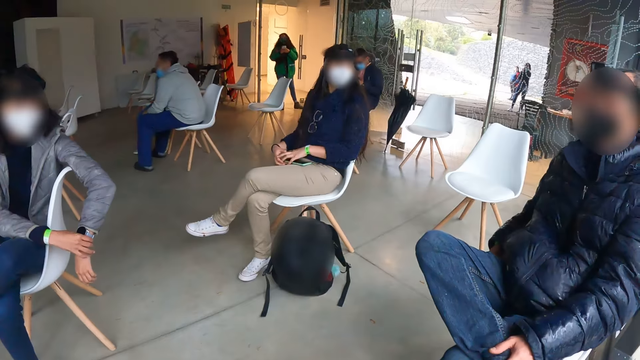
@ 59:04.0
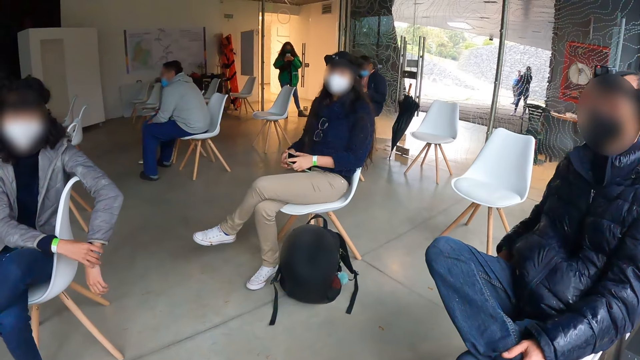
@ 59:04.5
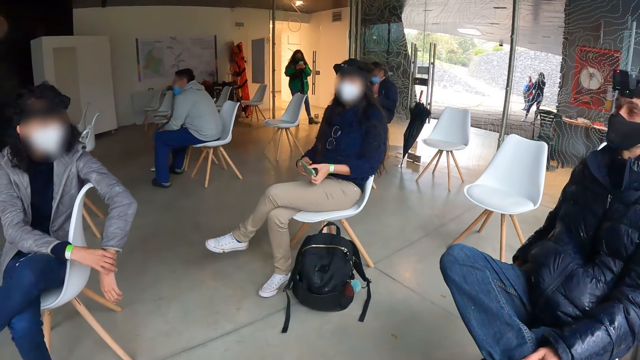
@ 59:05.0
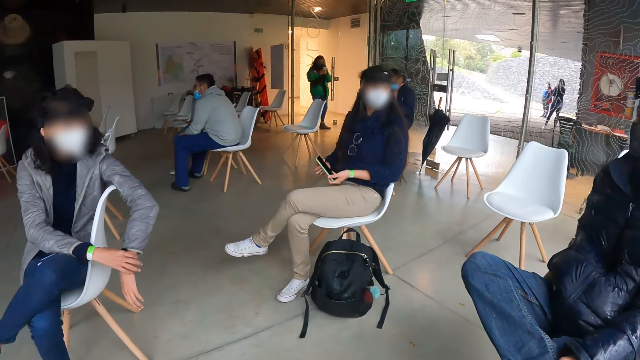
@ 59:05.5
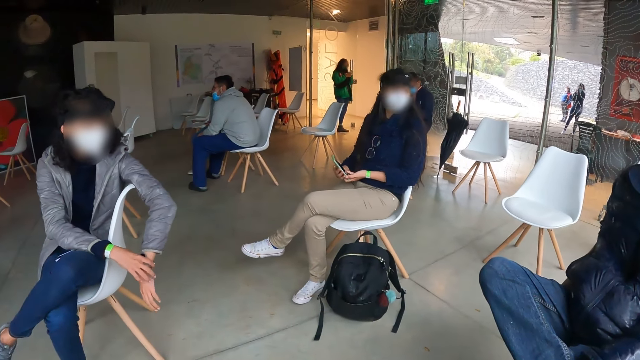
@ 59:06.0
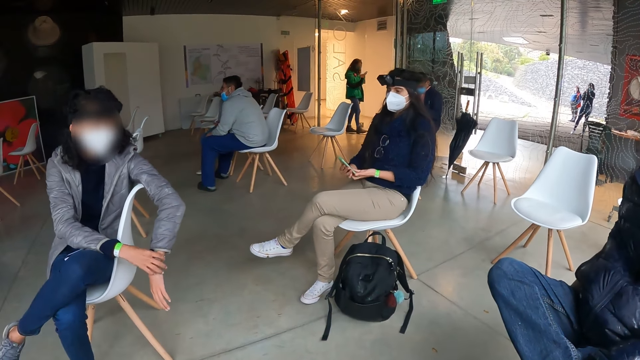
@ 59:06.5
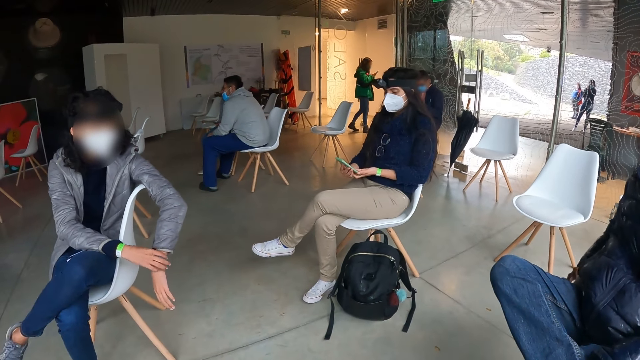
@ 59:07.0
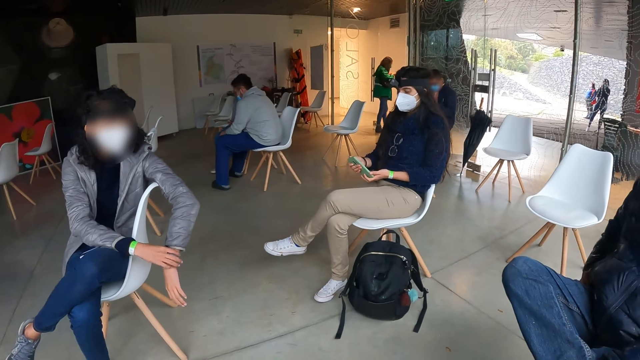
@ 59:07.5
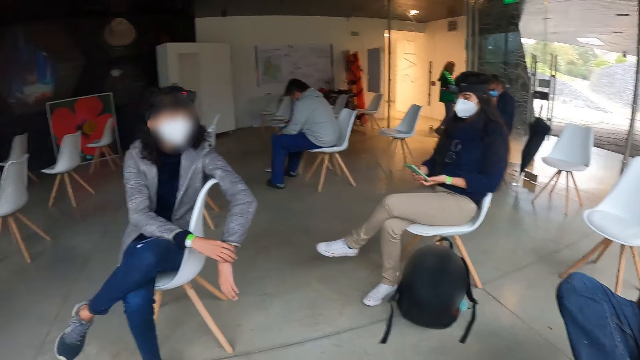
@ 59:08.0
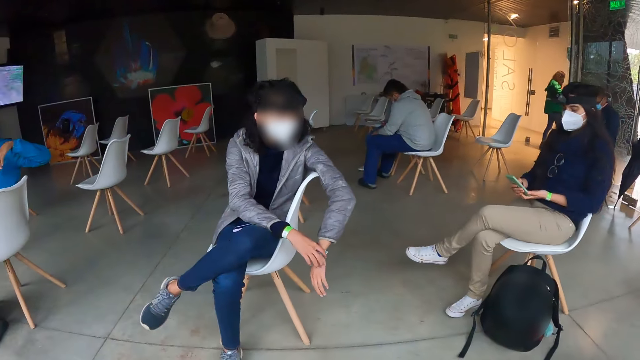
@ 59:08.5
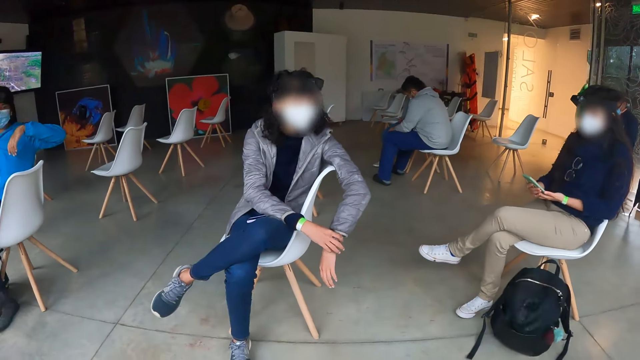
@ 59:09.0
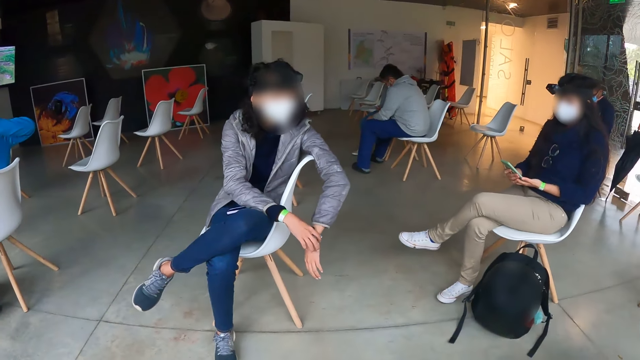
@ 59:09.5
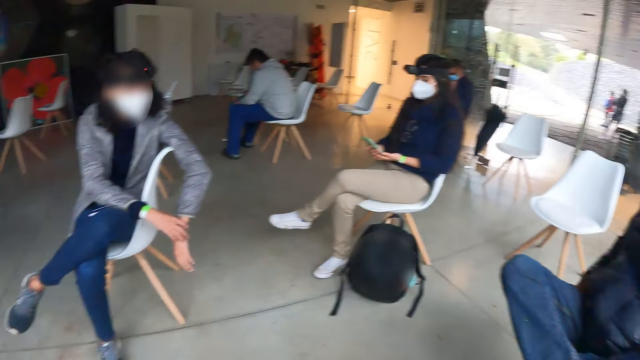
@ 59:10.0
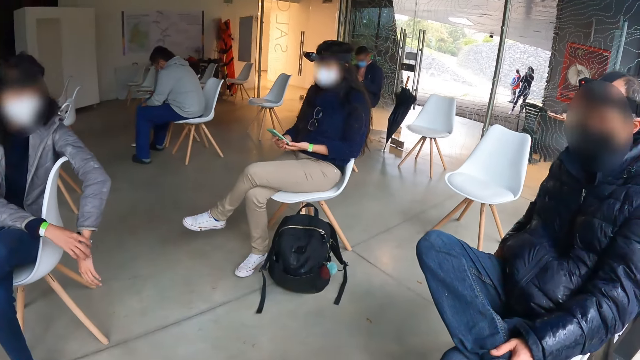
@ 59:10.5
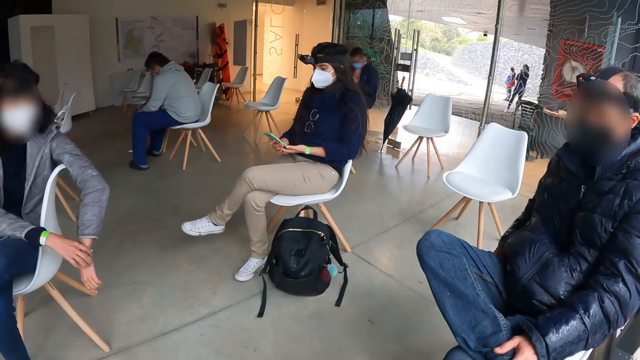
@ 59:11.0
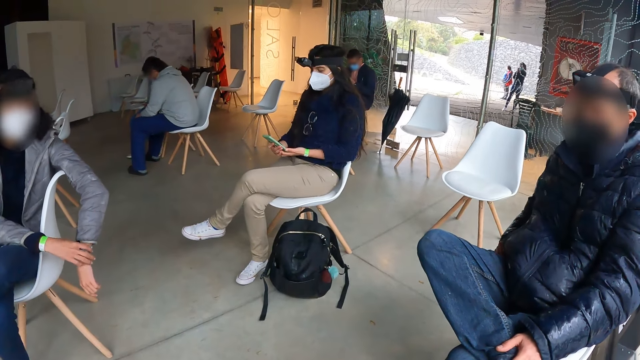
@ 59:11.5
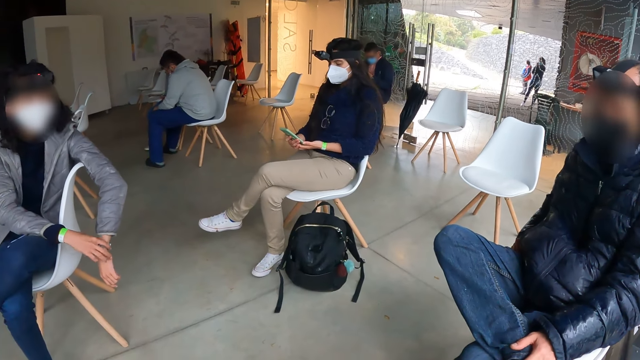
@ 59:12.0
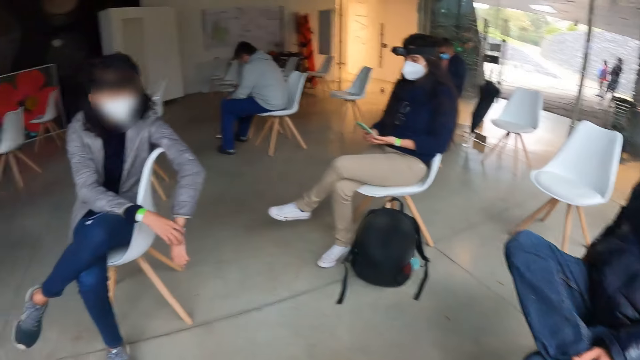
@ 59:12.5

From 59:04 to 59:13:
A woman picks up a phone from her lap with both hands. Another woman moves the wrist watch on her left hand with her right hand. The first woman operates the phone with both hands. A person holds a phone. Another person scratches her hand.

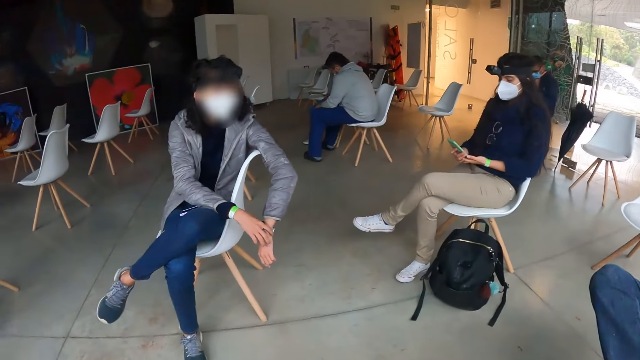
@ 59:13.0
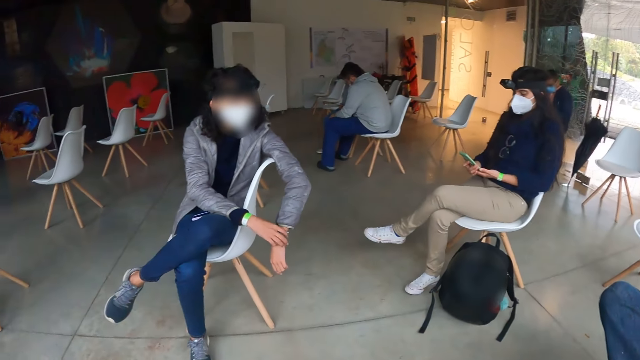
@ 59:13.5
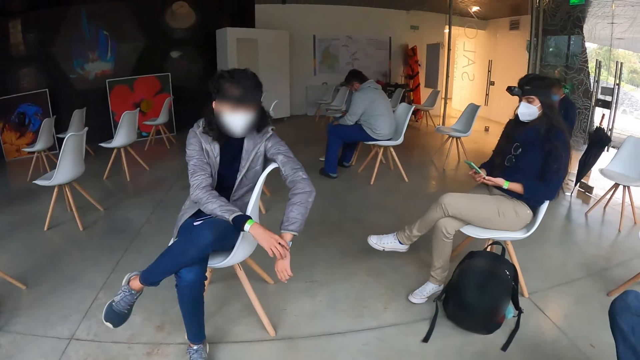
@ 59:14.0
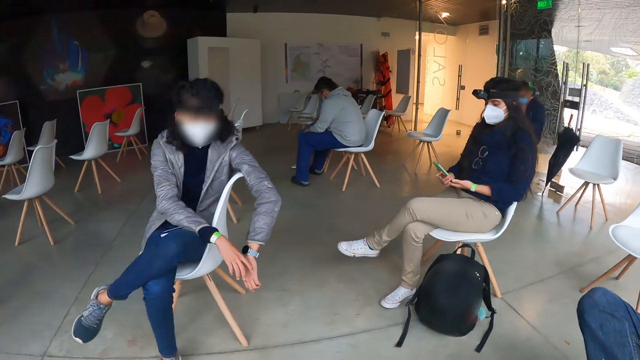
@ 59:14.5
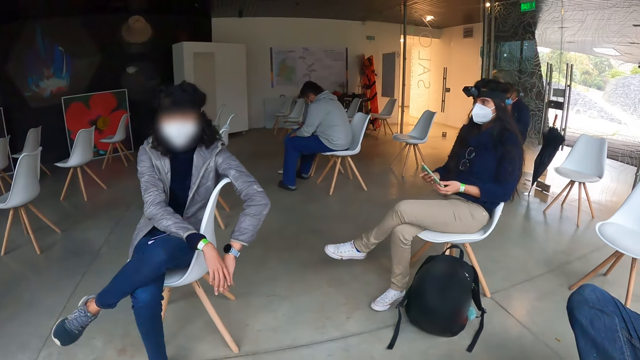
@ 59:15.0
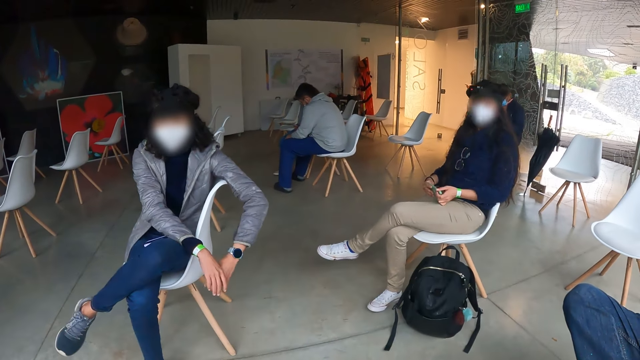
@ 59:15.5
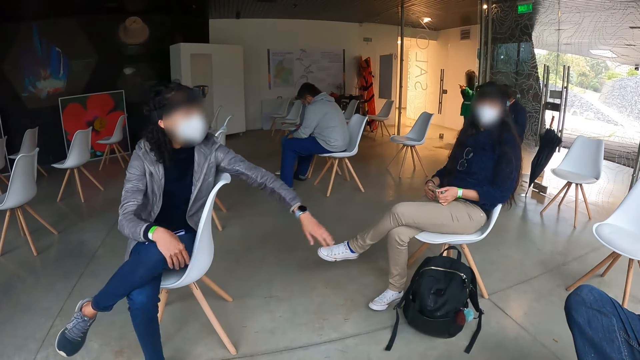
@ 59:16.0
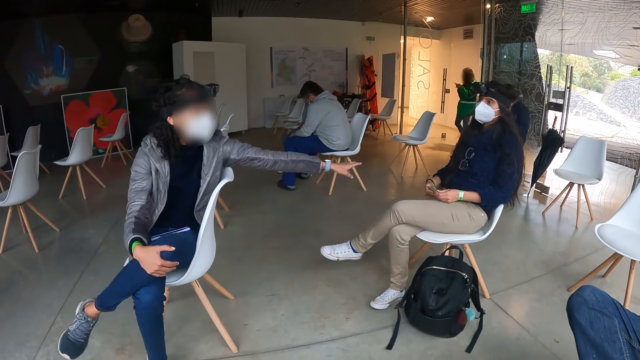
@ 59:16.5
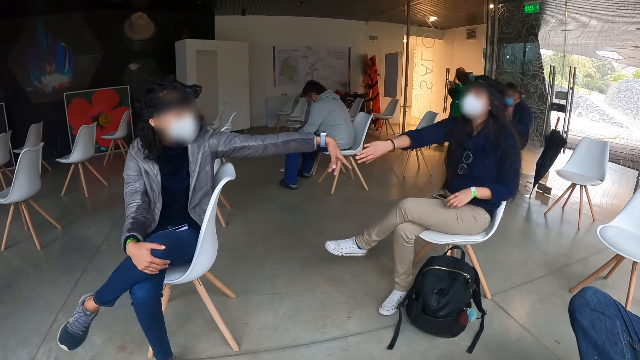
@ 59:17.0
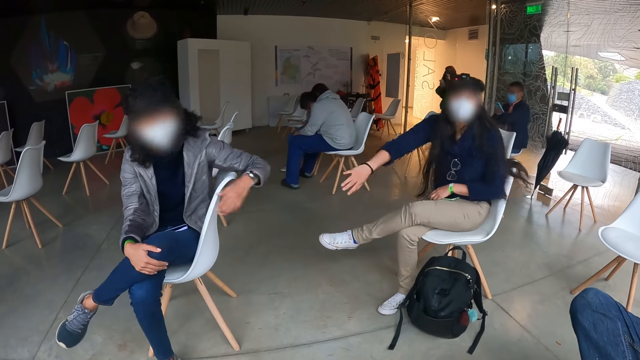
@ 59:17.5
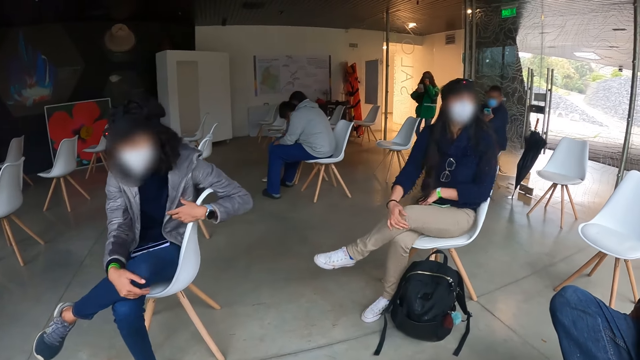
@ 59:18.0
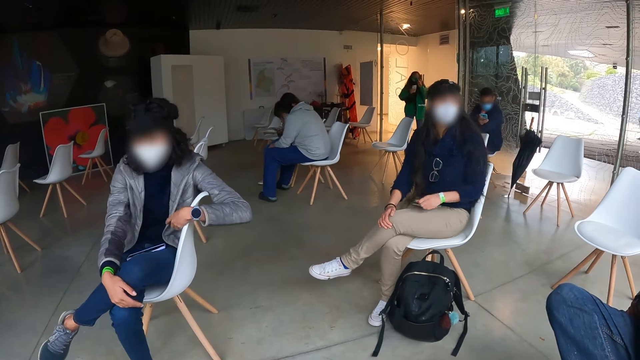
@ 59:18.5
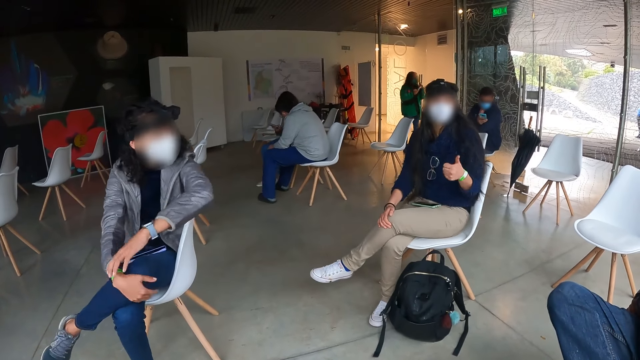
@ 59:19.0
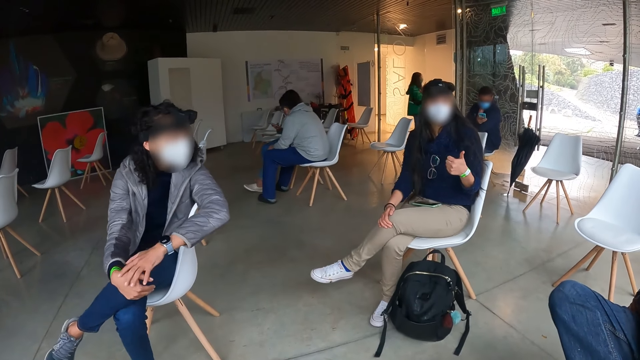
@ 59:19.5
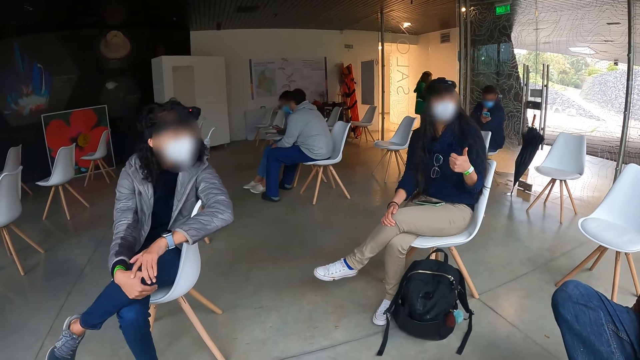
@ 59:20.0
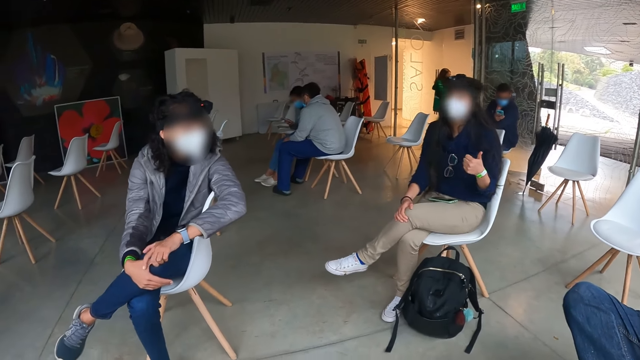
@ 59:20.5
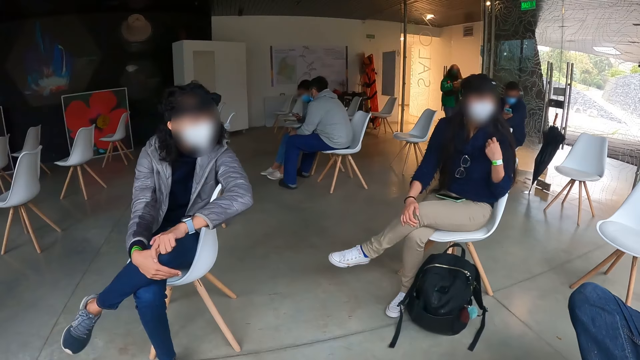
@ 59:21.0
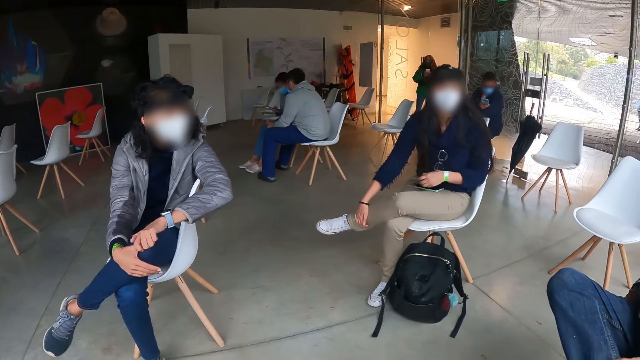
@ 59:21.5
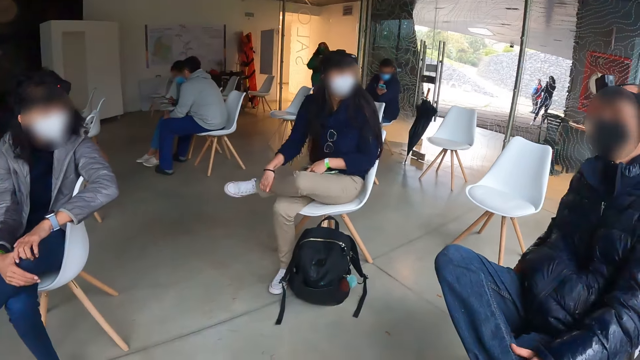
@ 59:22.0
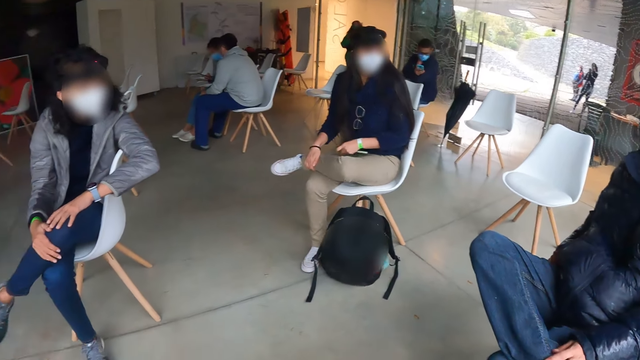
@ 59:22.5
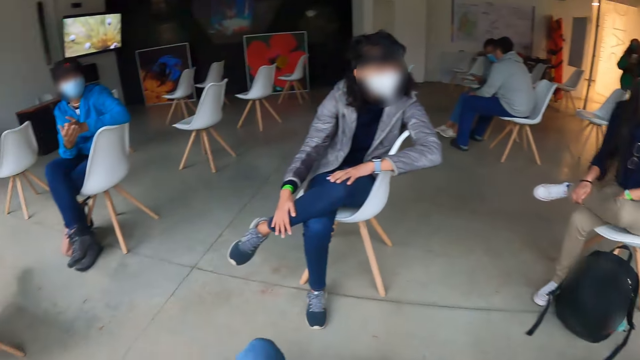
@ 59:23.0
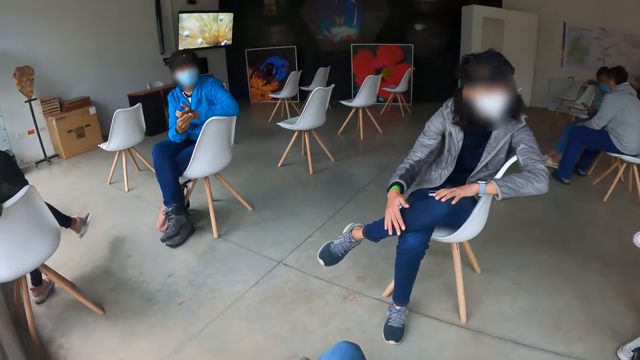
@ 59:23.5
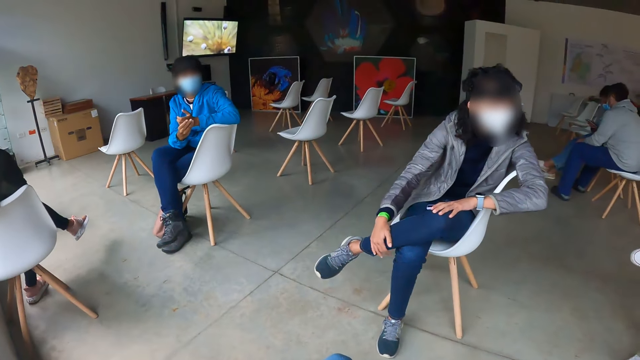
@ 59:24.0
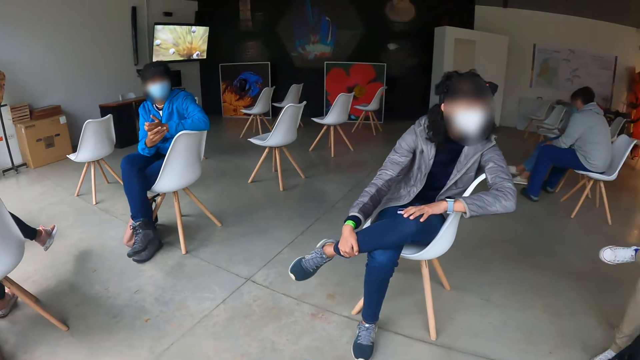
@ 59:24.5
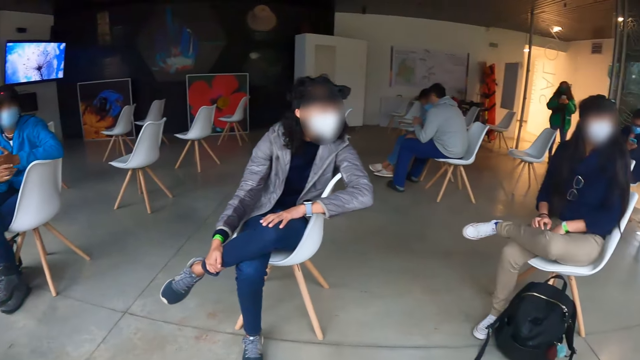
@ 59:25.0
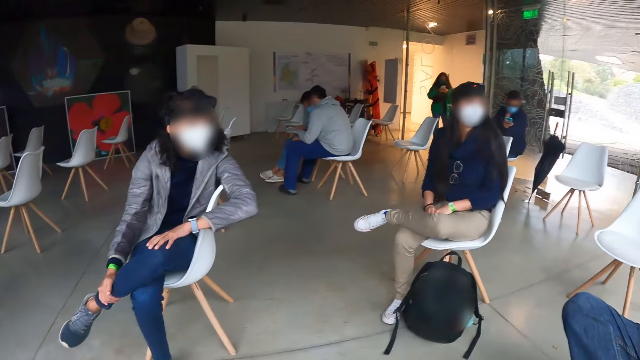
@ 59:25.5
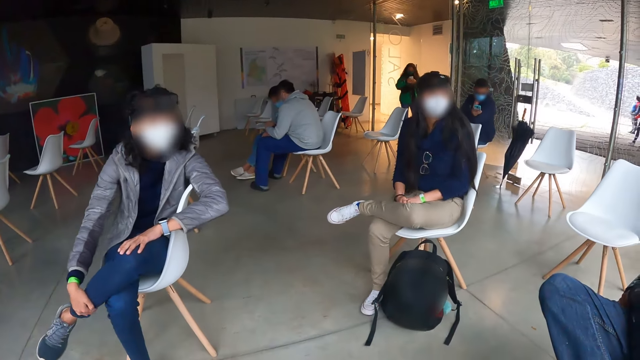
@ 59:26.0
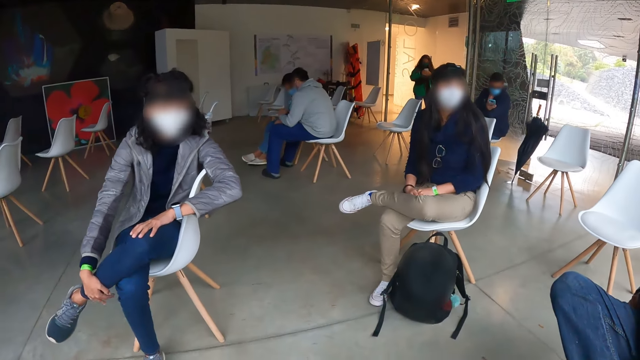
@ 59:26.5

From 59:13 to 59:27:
A woman removes her right hand from the wrist watch on her left hand and points her left hand towards another woman. A person talks to another person. The other woman stretches her right hand towards the first woman and raises her left thumb. The second person talks to a third person. The other woman adjusts her left leg with her right hand. The second person pulls her leg up her lap. The camera wearer looks around.
